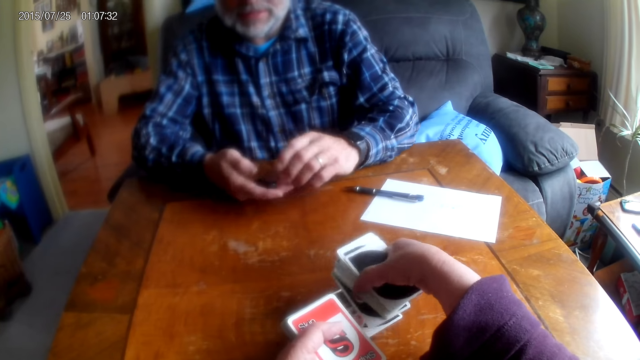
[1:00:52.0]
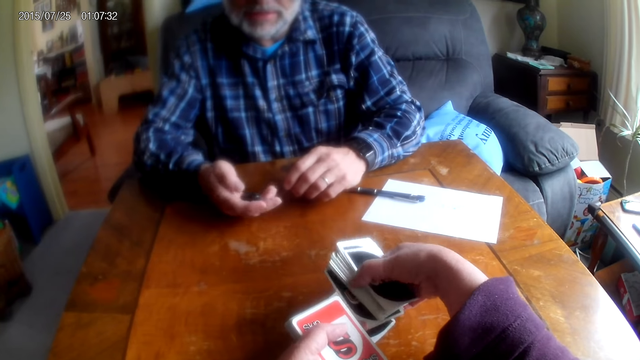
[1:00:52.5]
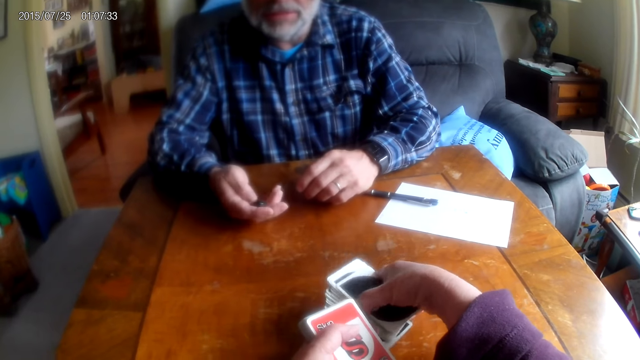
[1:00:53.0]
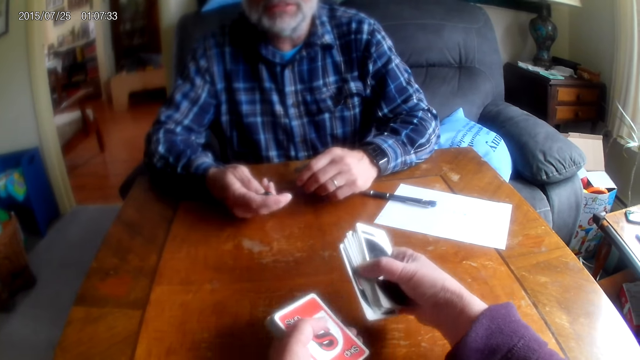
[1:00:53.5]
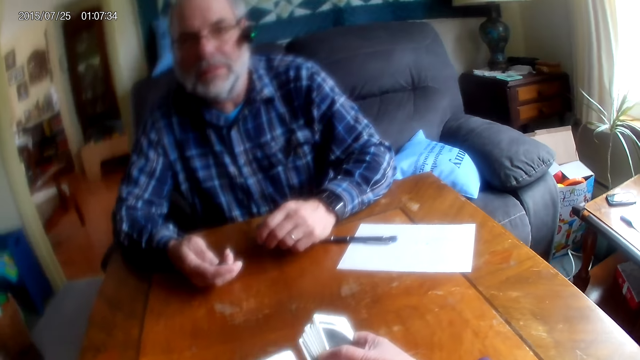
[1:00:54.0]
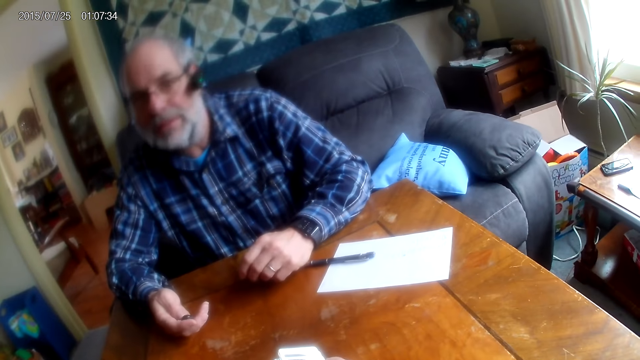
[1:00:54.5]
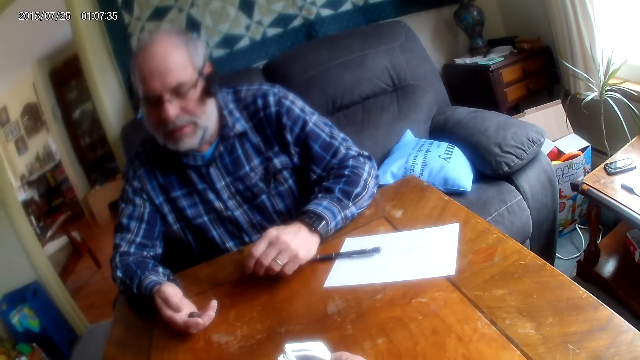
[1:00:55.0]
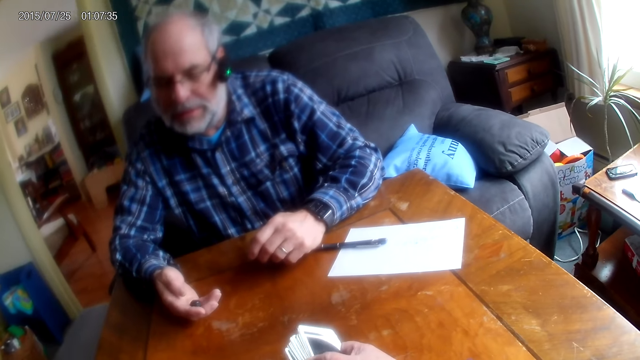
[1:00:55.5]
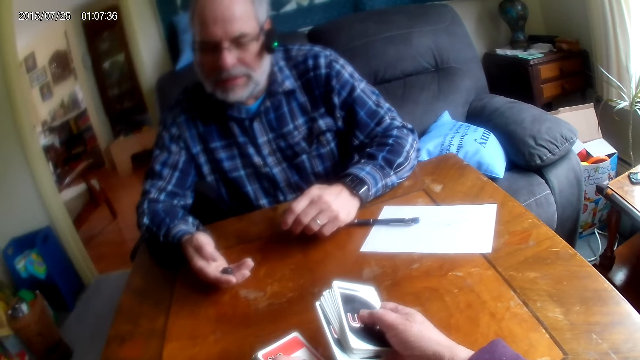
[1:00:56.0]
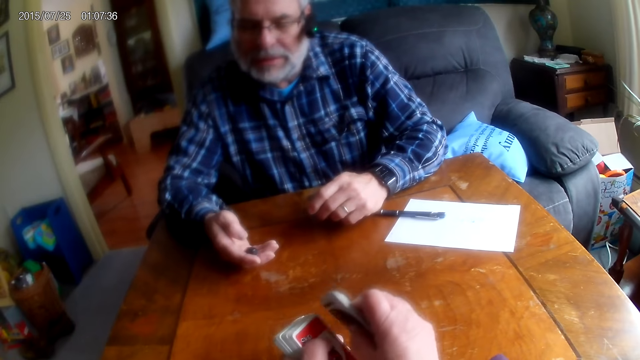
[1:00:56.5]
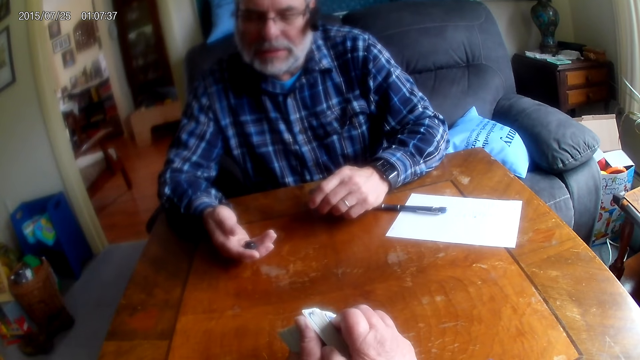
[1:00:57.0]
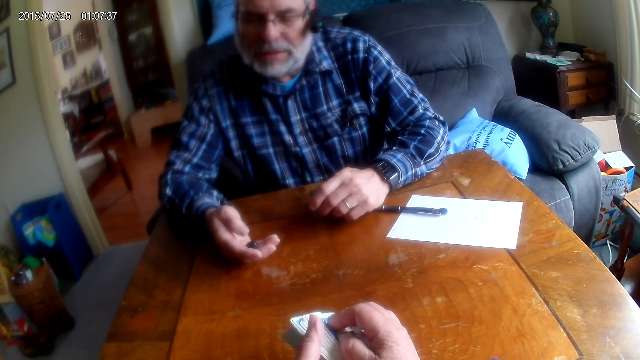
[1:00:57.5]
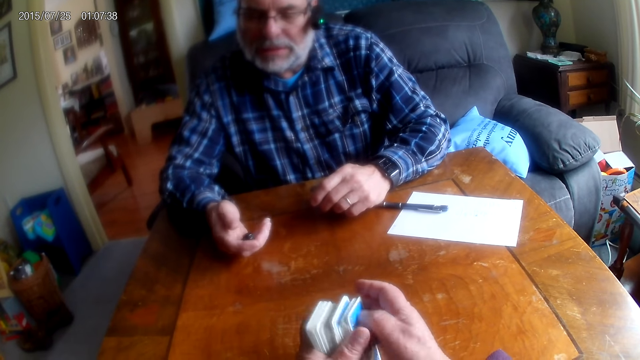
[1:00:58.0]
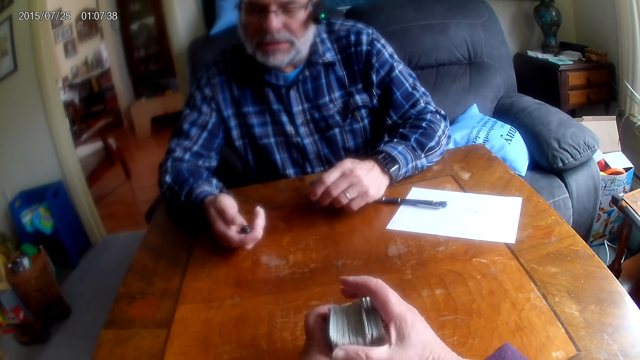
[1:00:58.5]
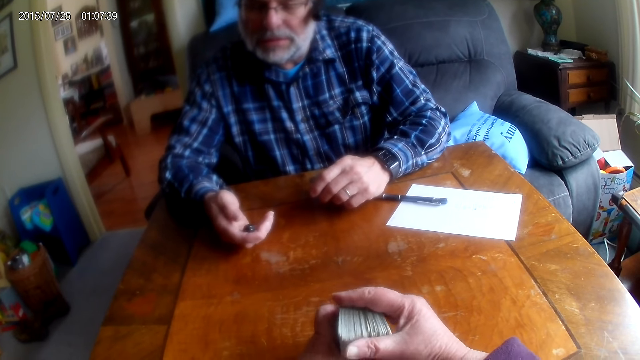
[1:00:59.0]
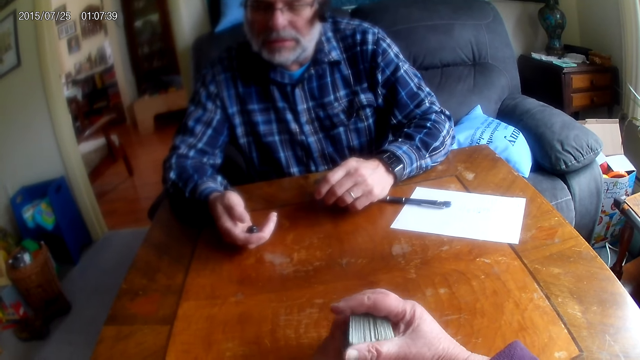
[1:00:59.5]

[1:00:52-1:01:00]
The camera wearer arranges the cards.
